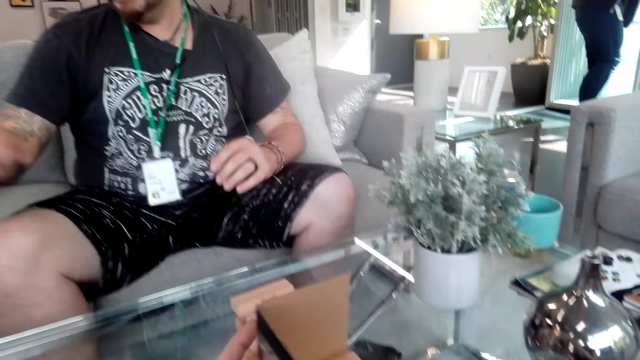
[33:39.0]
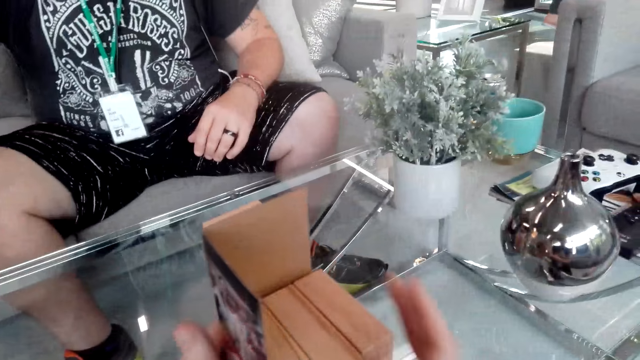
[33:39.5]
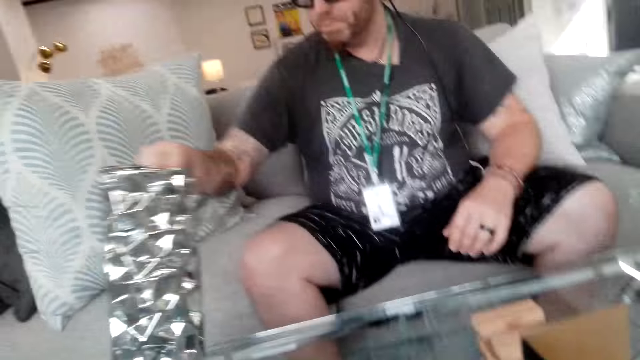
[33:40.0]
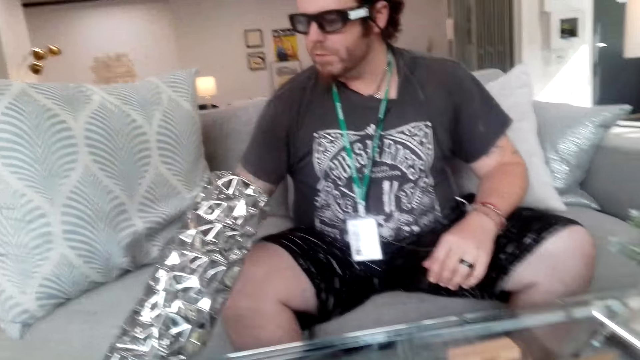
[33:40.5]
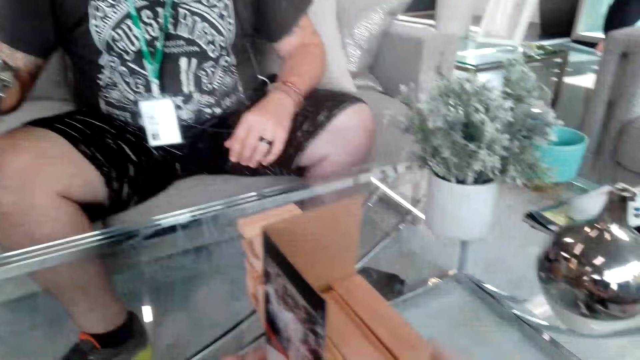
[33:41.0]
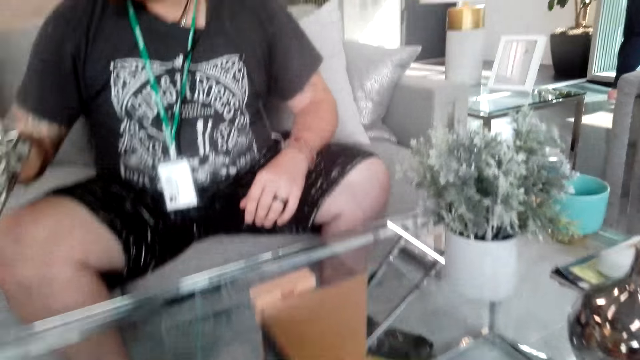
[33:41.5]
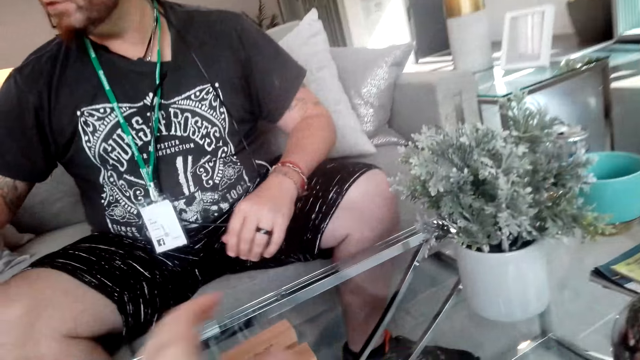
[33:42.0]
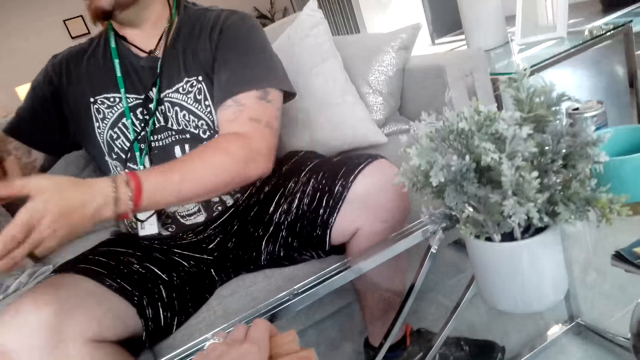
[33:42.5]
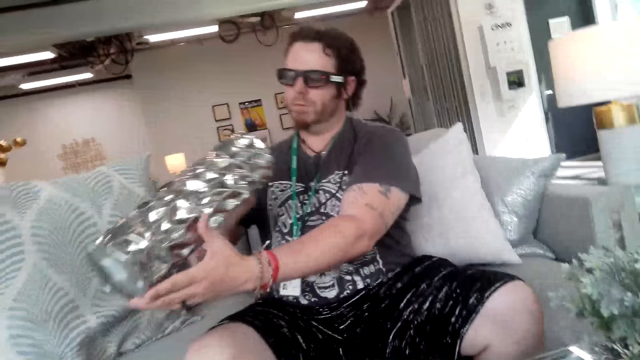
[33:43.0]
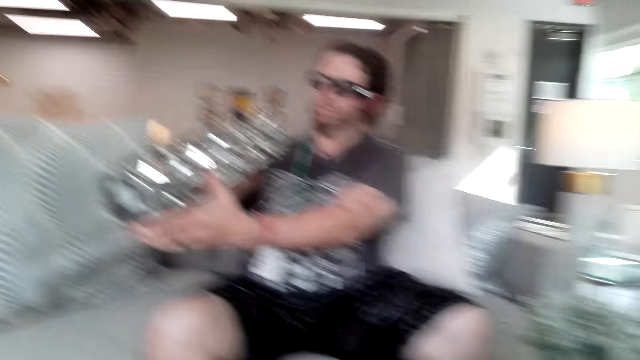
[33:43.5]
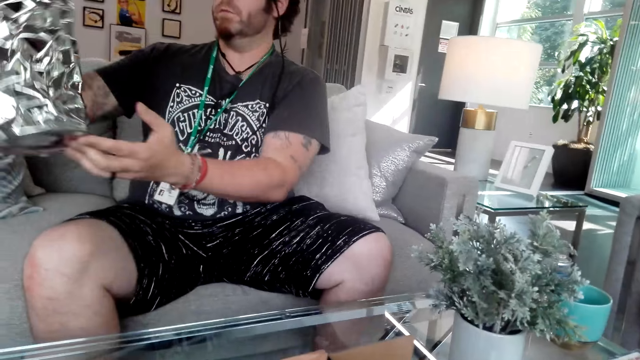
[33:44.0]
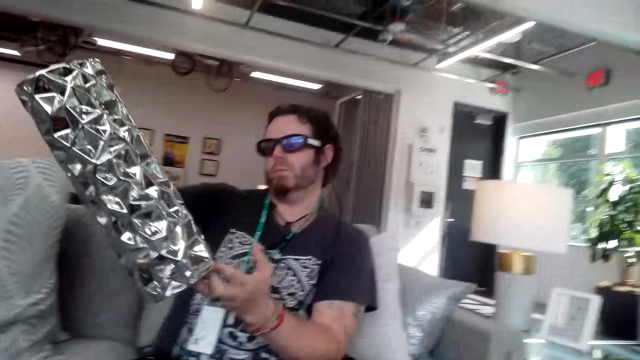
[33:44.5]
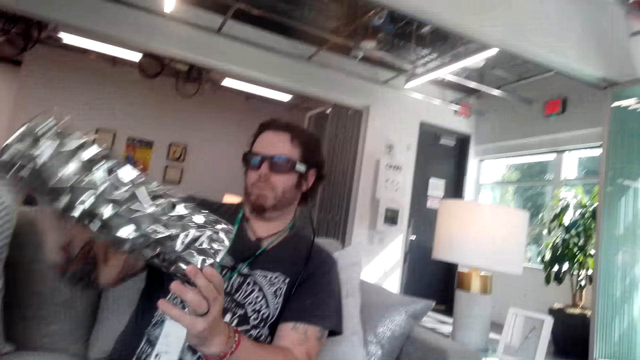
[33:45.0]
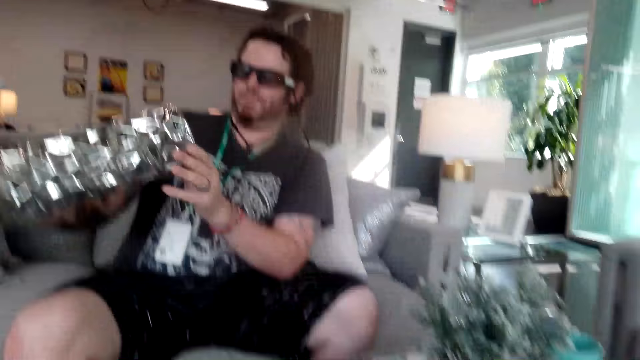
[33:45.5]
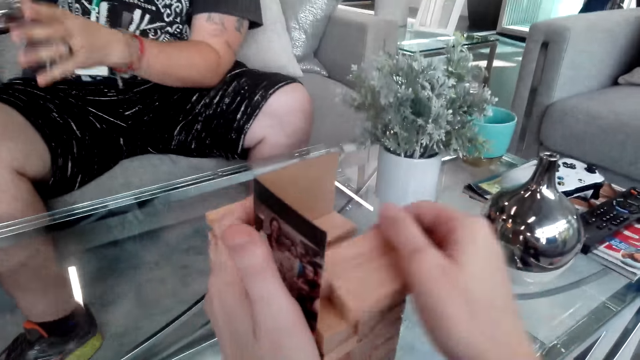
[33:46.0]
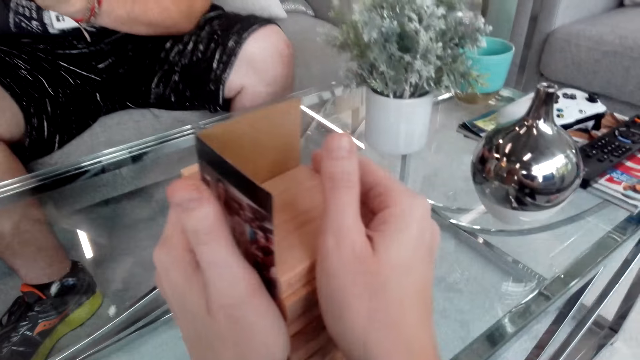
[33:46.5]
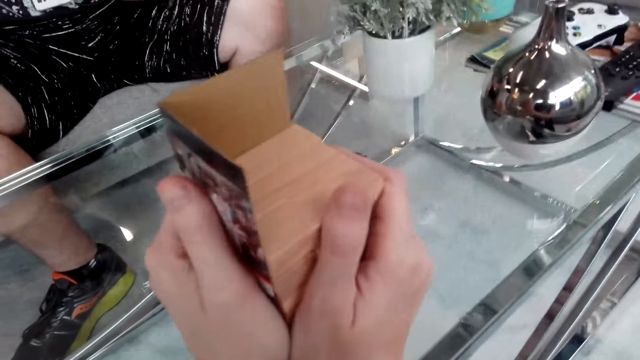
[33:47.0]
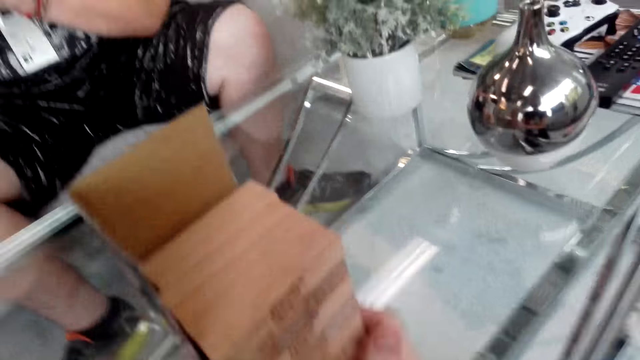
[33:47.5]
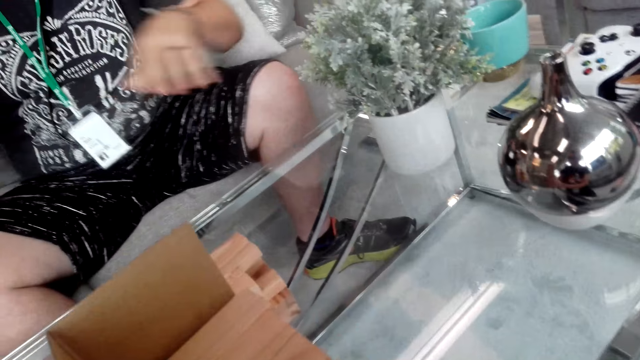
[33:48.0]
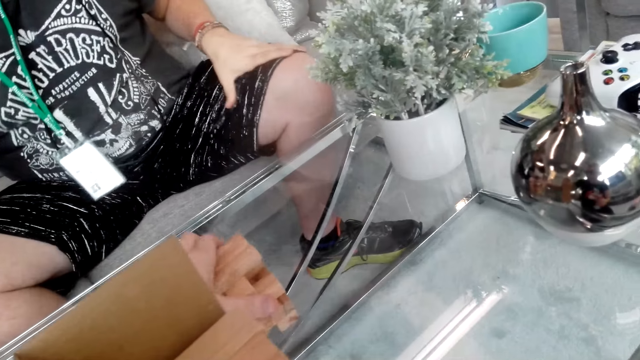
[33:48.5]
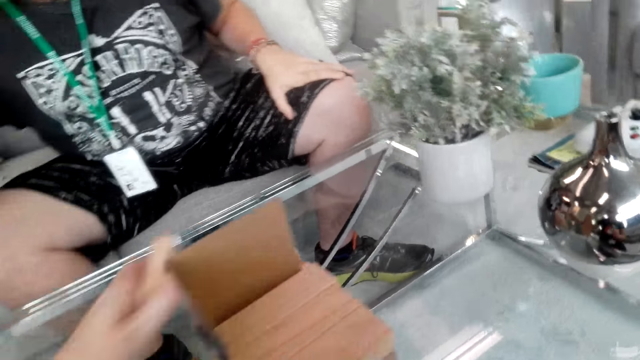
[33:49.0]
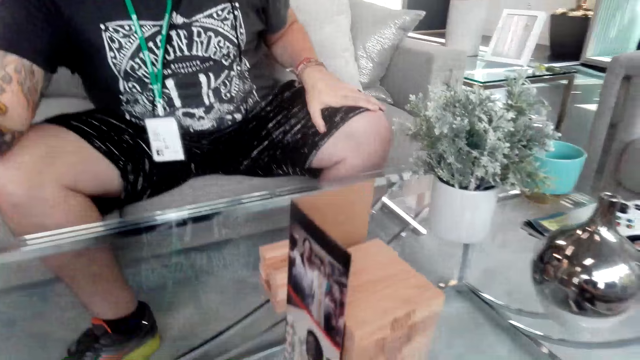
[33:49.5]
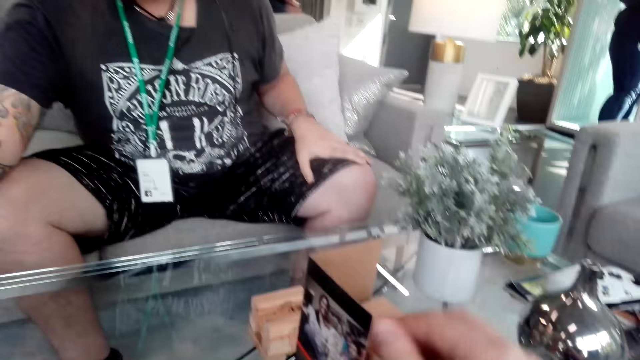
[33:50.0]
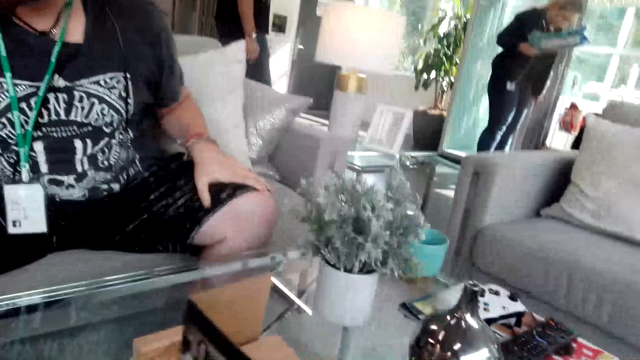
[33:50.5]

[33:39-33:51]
A man takes the vase from the table. The man pulls something and stares at something.

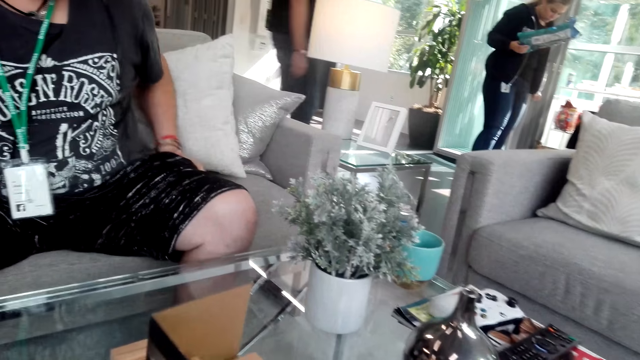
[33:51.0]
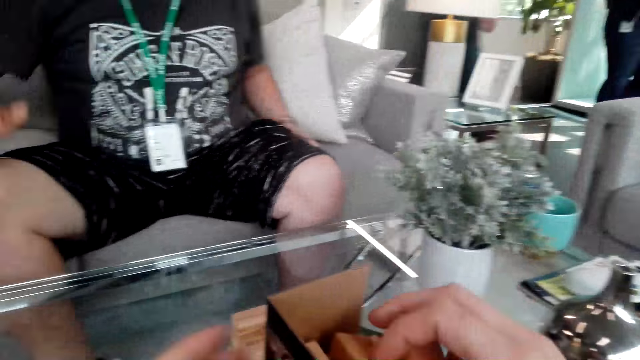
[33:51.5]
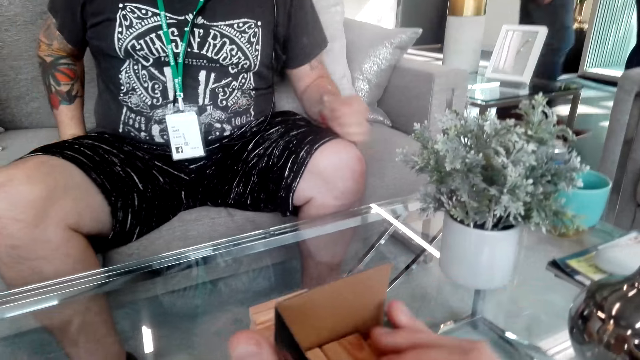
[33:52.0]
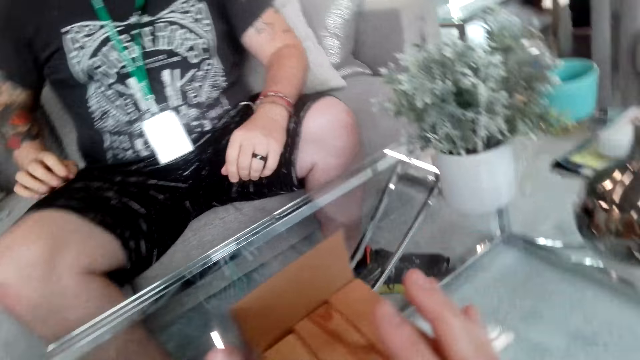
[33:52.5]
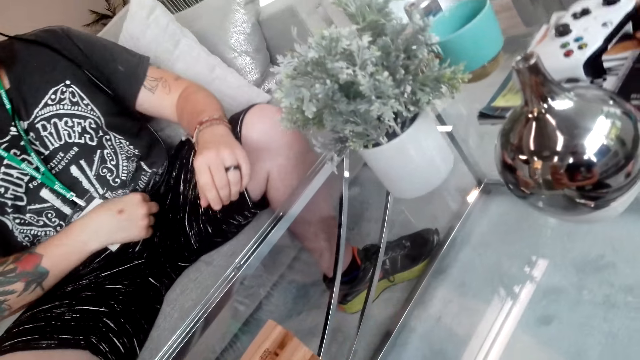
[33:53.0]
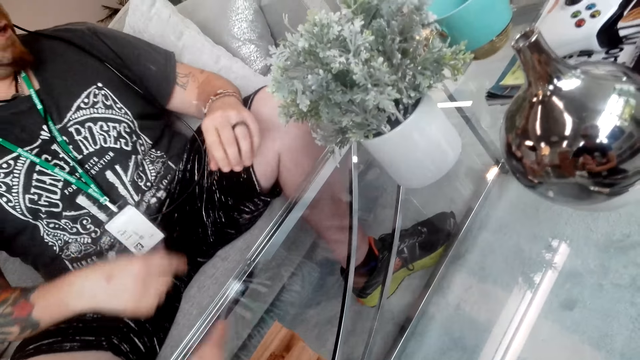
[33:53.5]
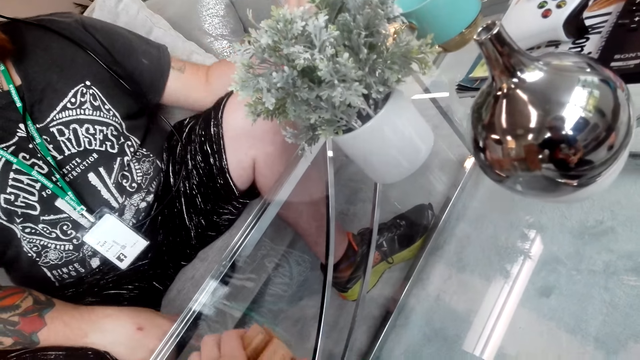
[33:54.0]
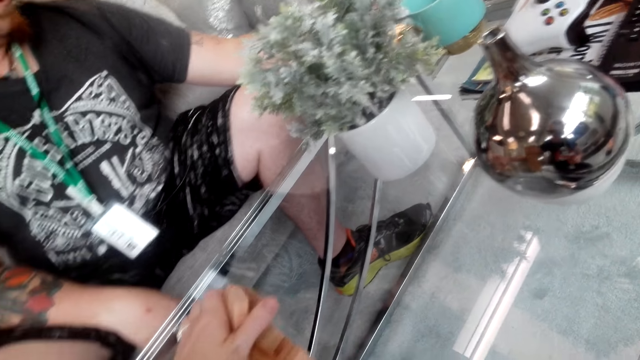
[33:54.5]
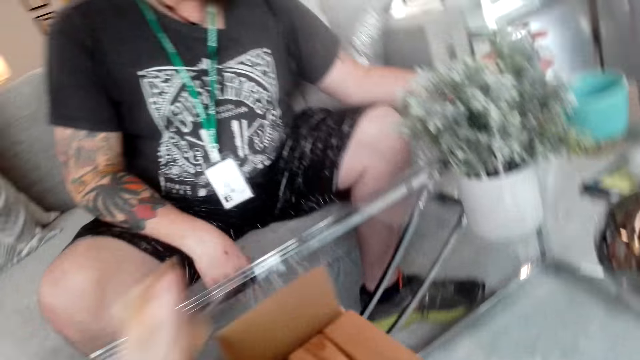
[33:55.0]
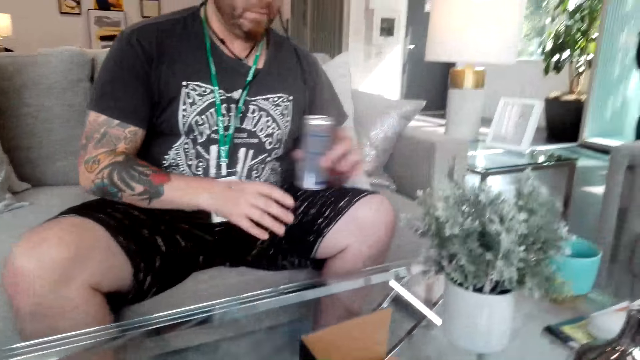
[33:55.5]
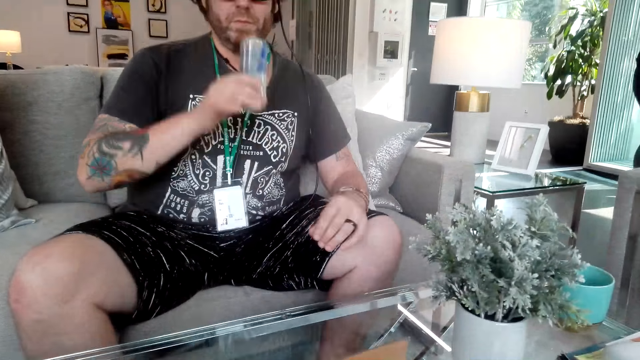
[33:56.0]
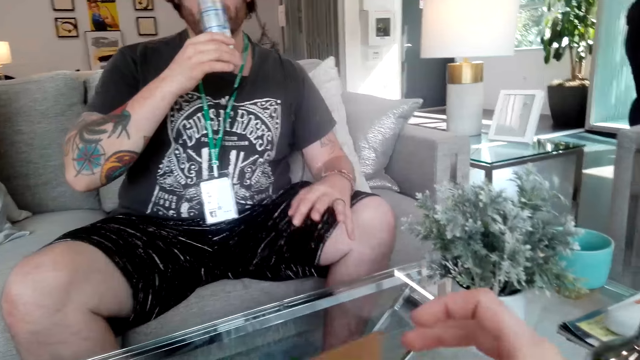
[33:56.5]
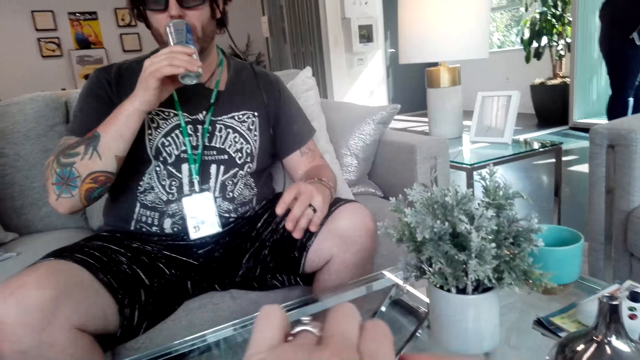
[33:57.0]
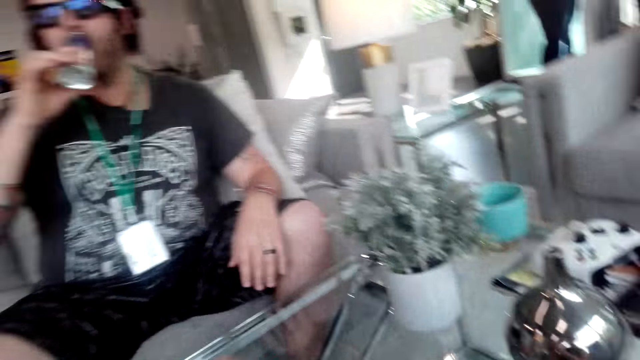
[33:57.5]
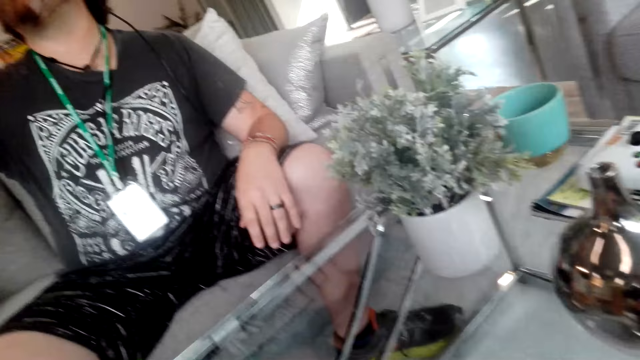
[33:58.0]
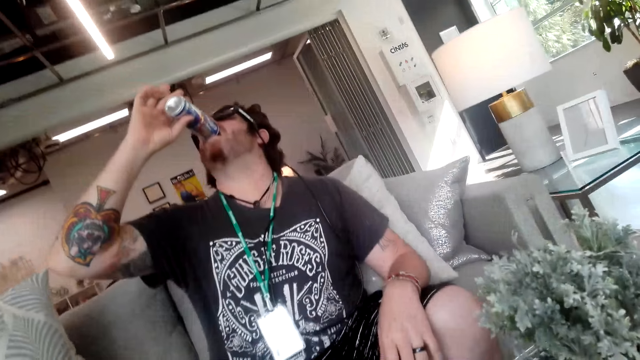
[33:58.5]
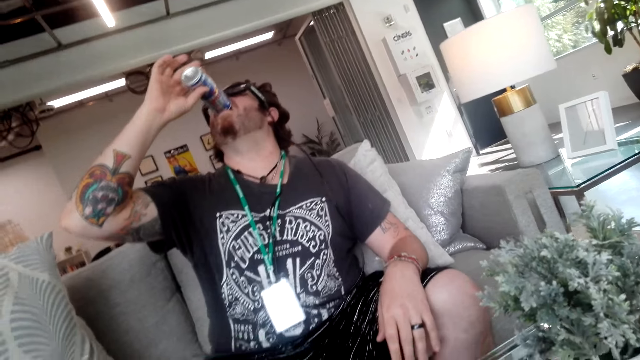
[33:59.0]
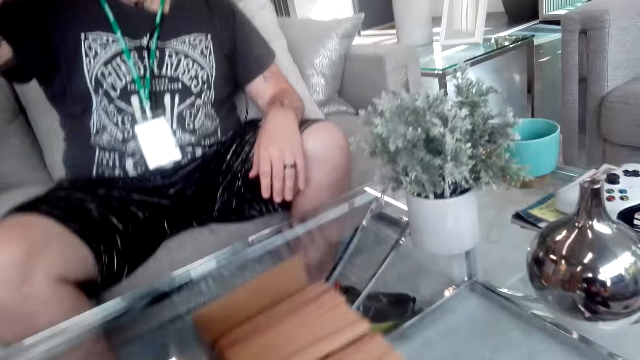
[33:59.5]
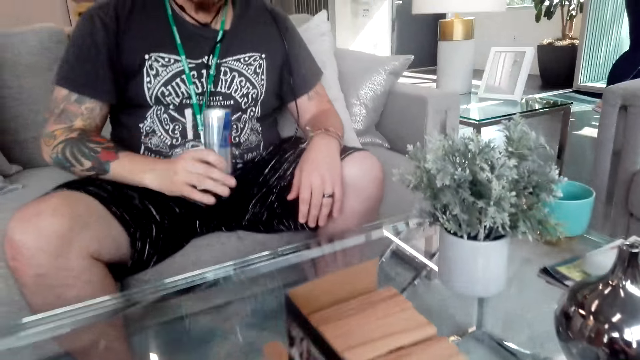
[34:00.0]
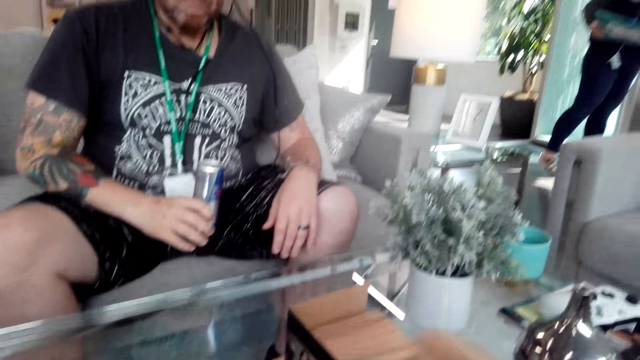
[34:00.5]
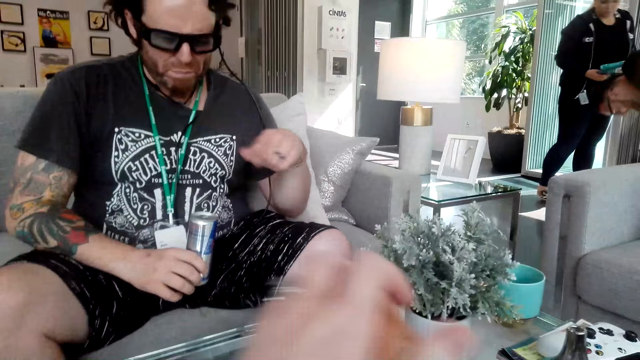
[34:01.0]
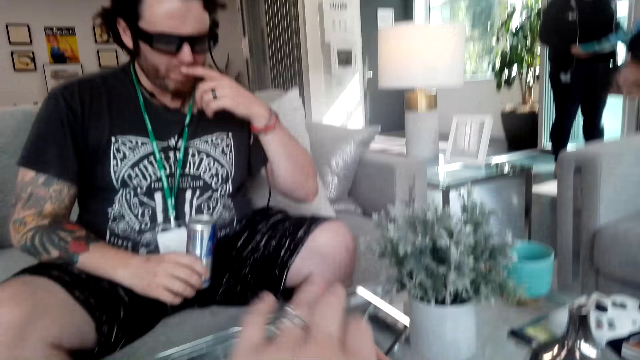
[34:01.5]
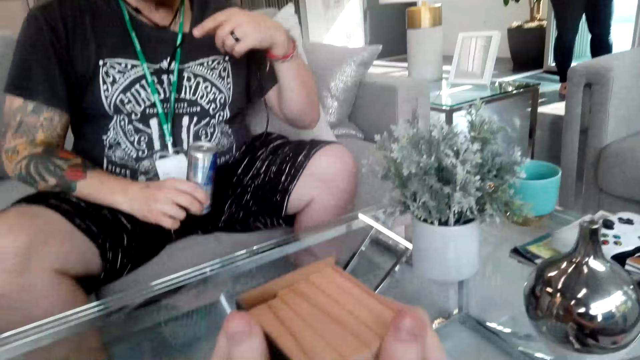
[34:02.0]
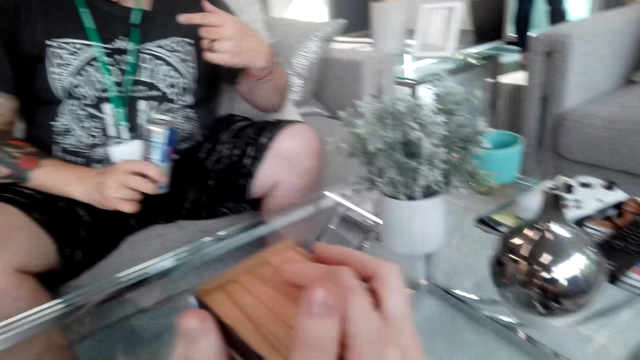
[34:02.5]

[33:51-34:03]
A man takes the energy drink from the table. The man drinks the energy drink.
